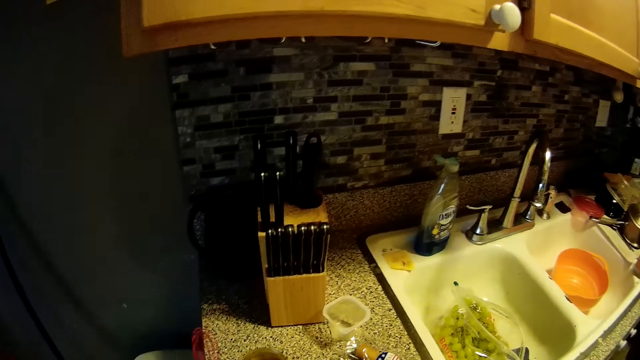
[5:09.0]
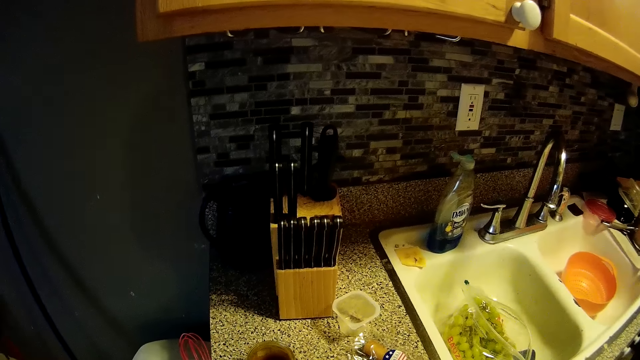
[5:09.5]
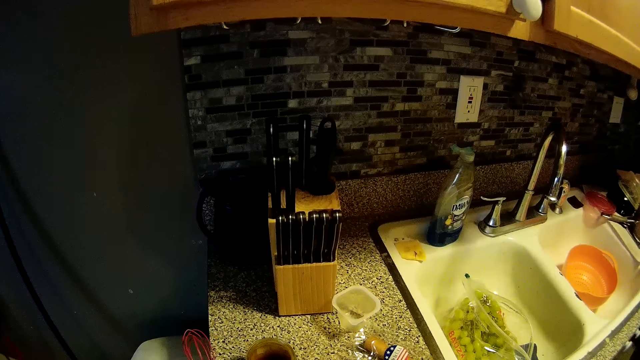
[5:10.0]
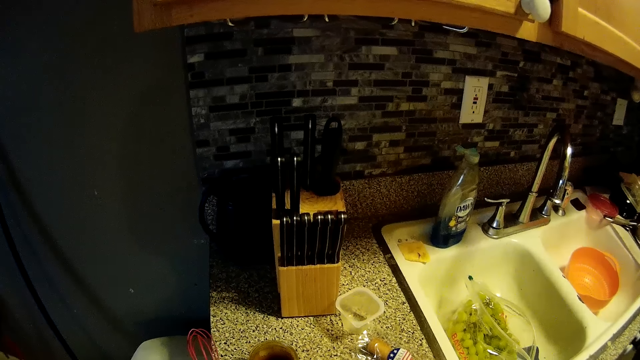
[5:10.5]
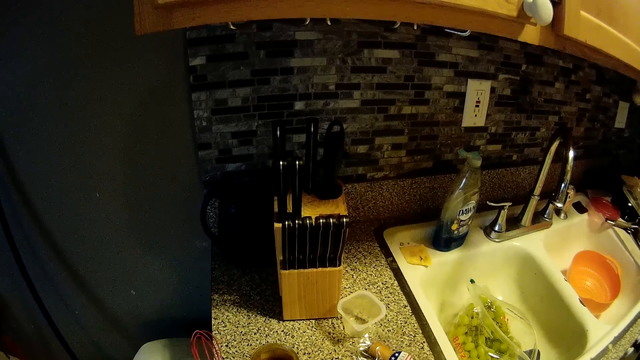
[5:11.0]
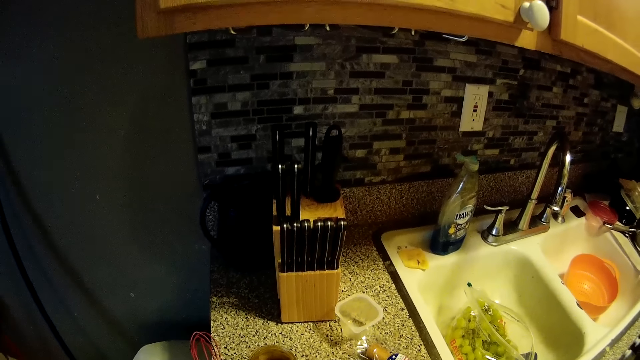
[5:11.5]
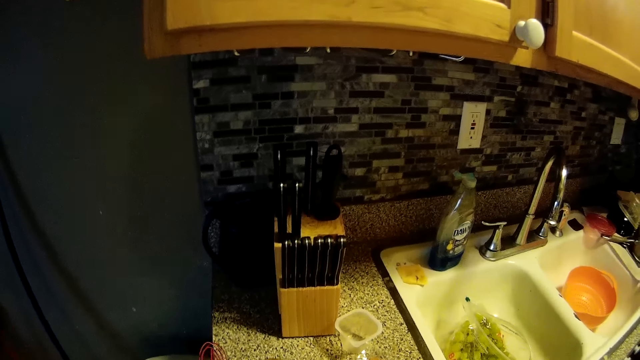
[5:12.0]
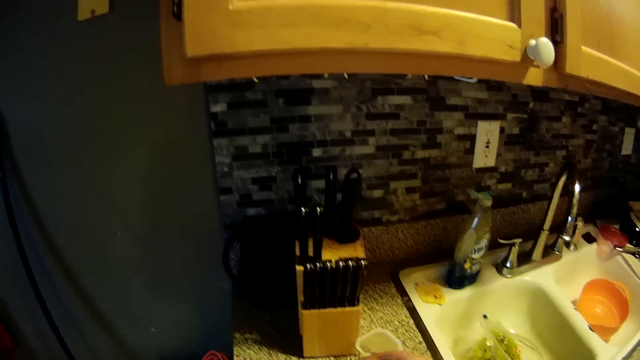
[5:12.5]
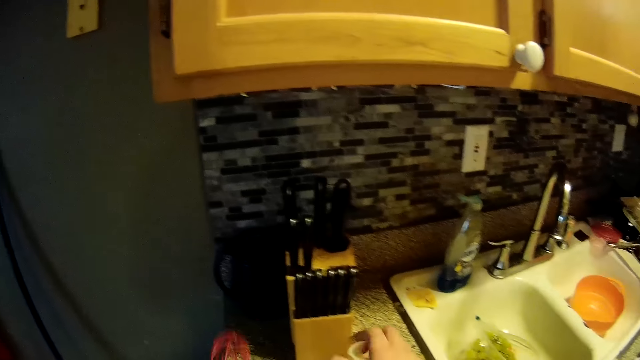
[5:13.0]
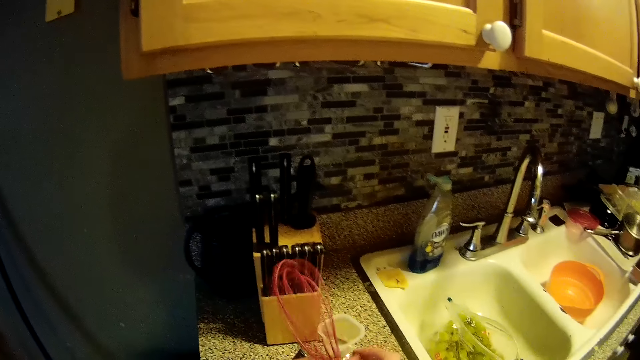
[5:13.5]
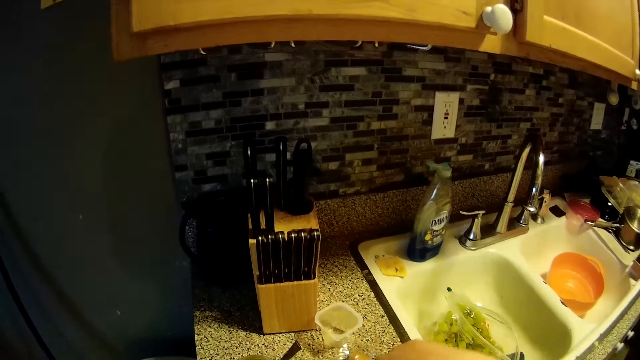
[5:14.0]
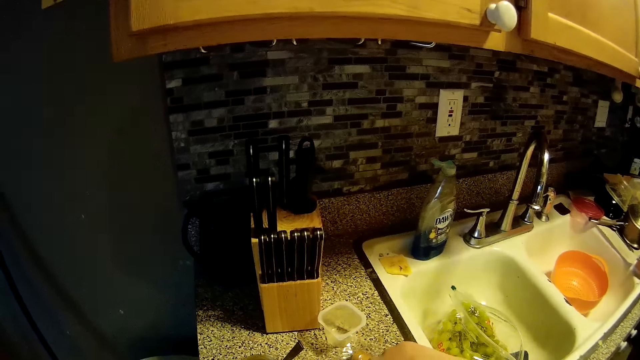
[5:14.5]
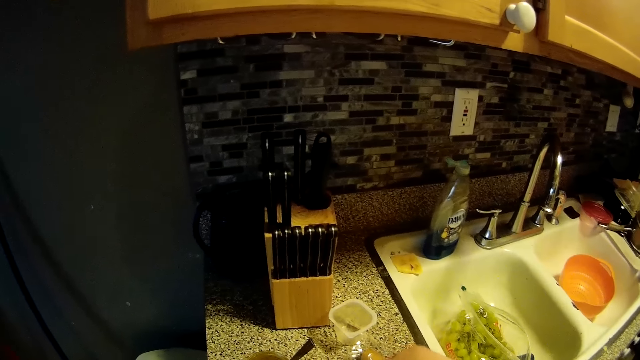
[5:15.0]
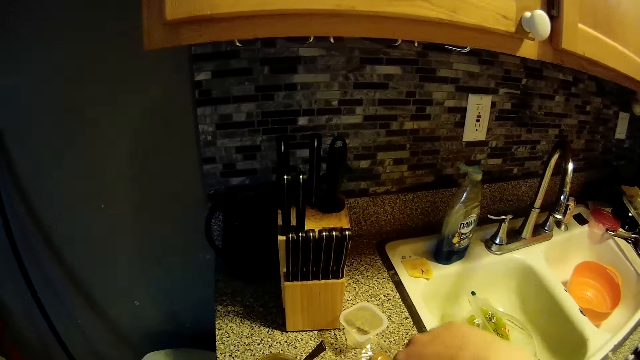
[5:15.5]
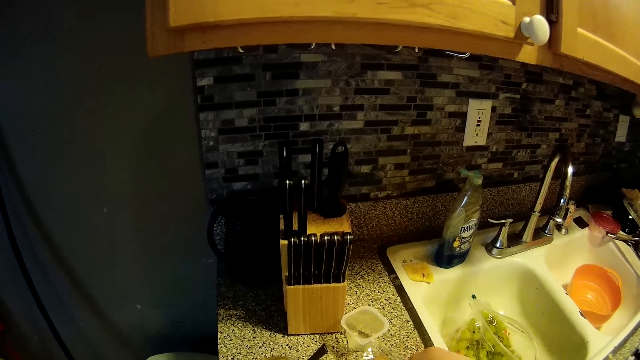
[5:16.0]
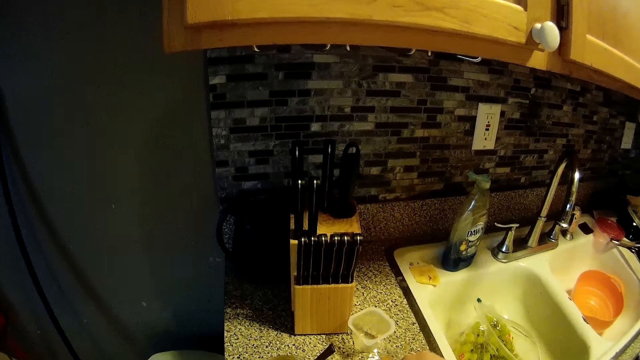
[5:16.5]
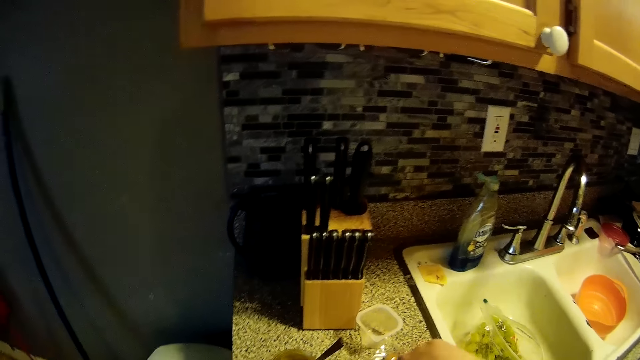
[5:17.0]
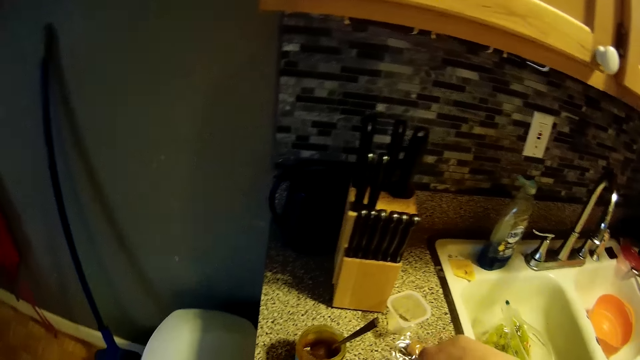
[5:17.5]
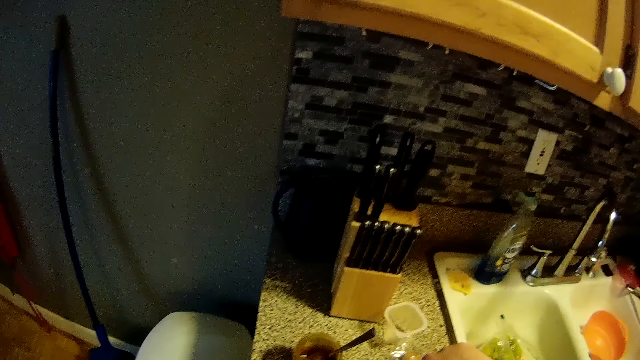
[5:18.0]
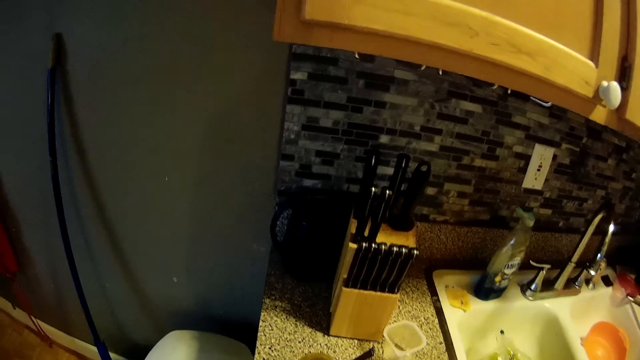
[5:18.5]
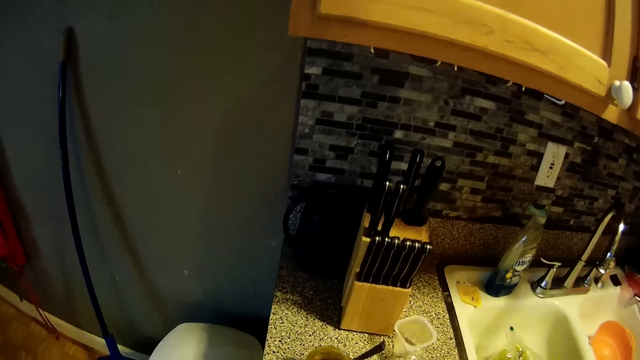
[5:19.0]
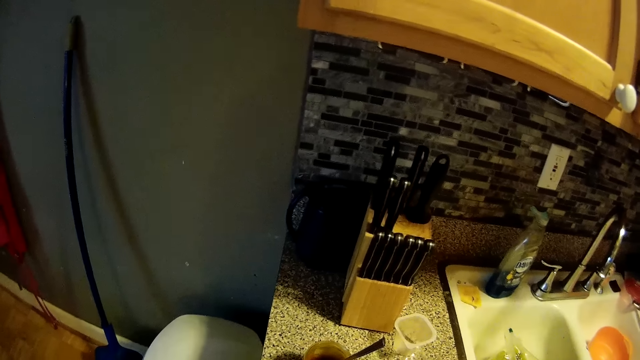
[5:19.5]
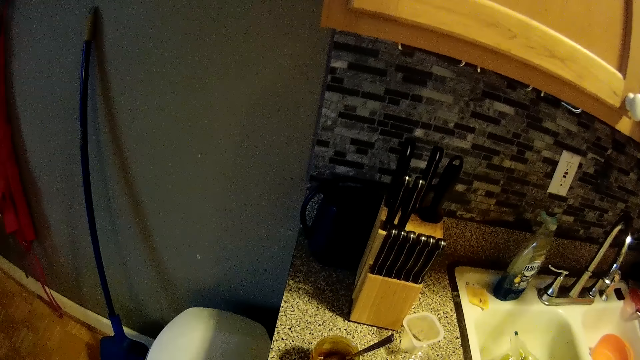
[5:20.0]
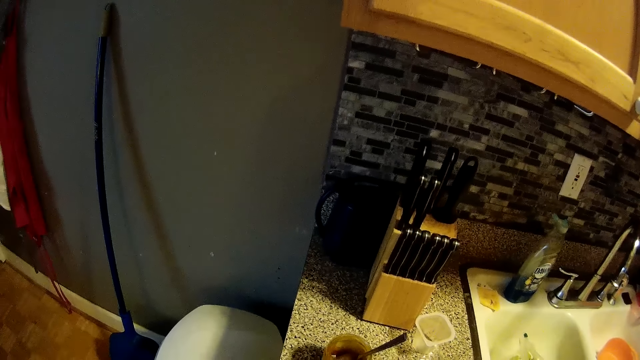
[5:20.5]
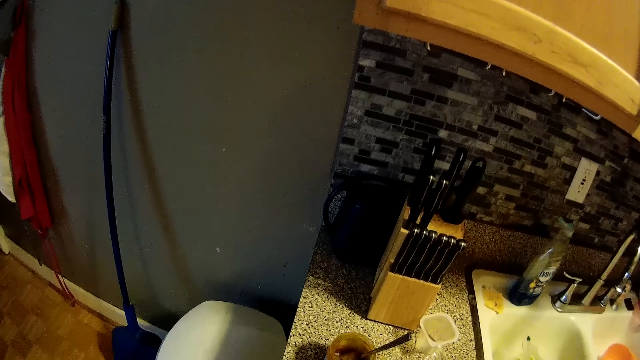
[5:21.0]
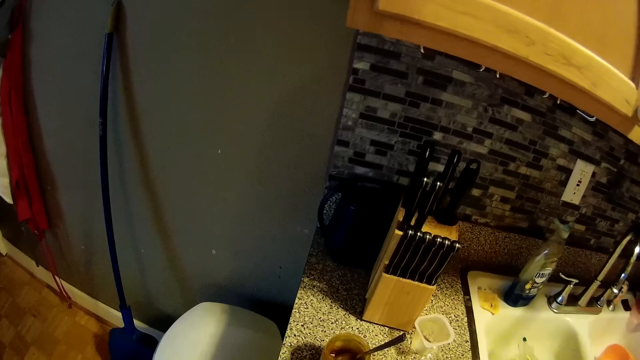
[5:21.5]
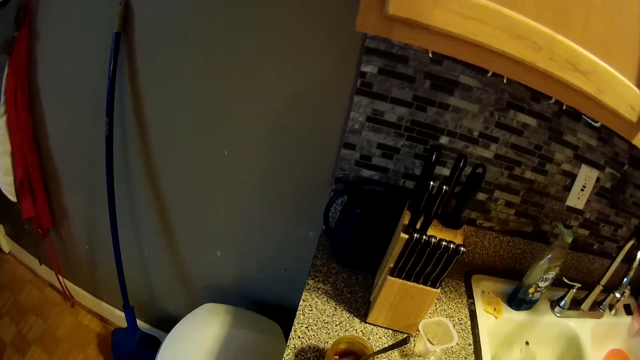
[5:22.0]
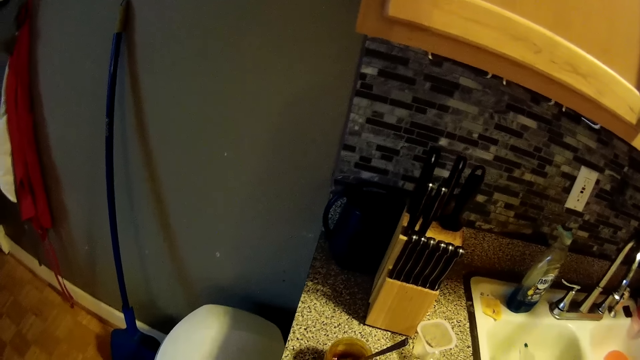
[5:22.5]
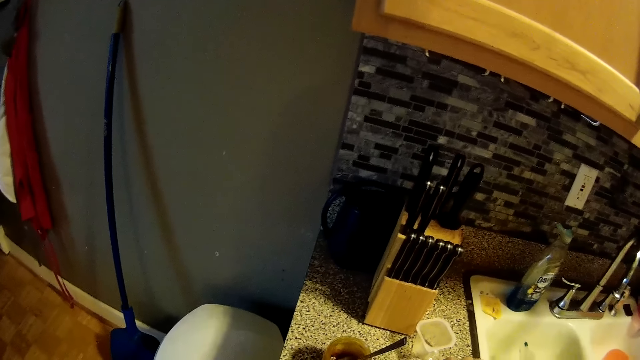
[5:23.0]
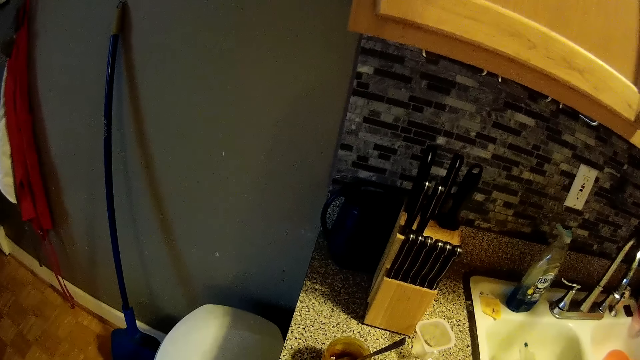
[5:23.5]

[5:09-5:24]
The camera wearer talks. She looks around. She passes the whisk from her left hand to the right hand. She looks around. She talks. She looks around.

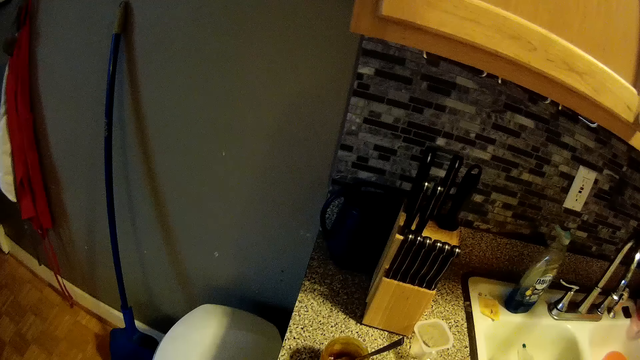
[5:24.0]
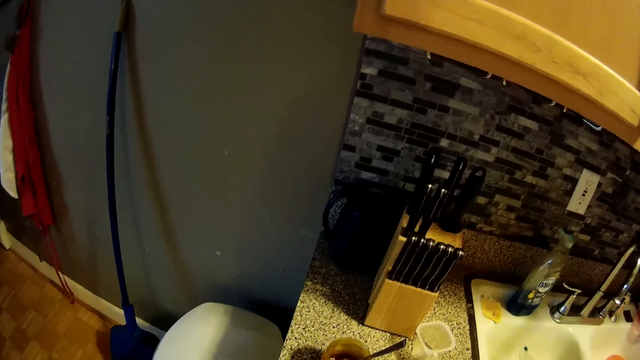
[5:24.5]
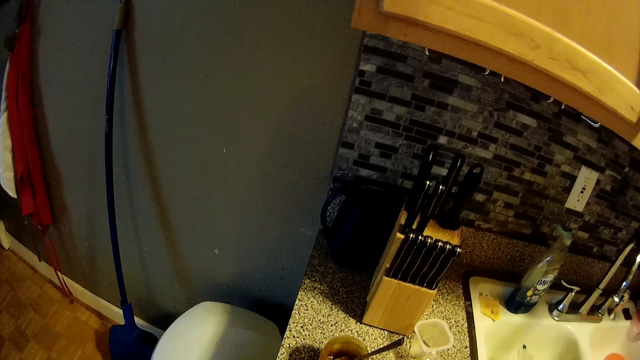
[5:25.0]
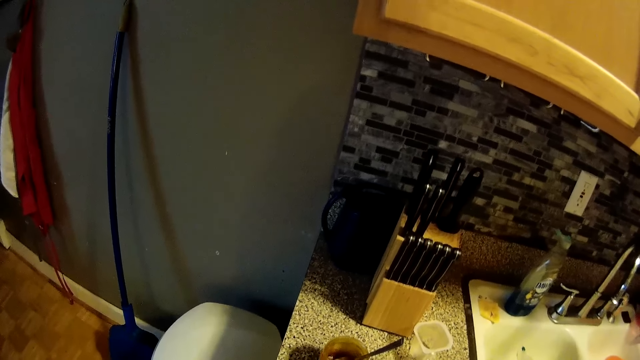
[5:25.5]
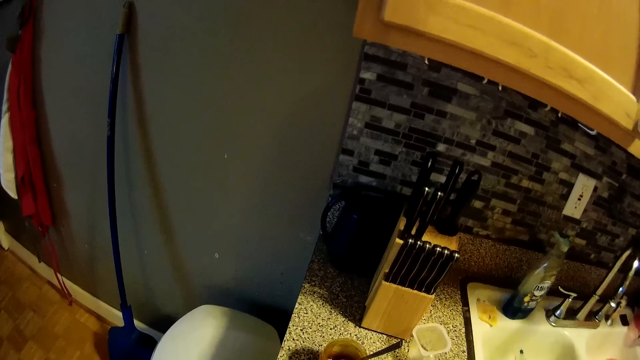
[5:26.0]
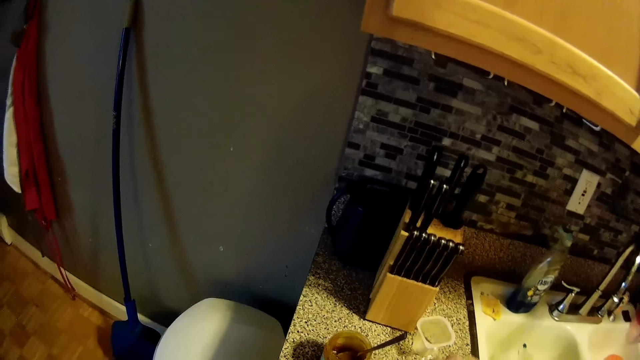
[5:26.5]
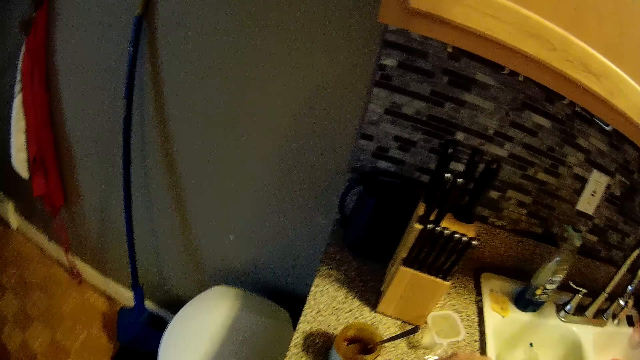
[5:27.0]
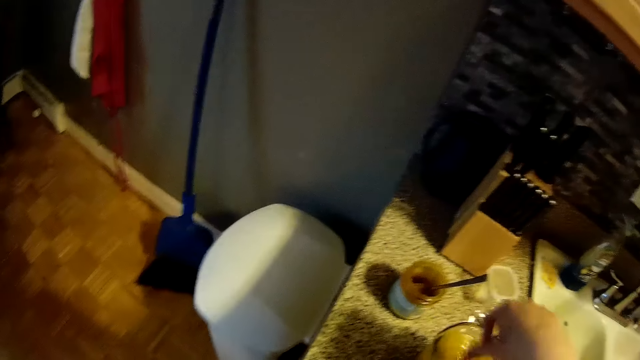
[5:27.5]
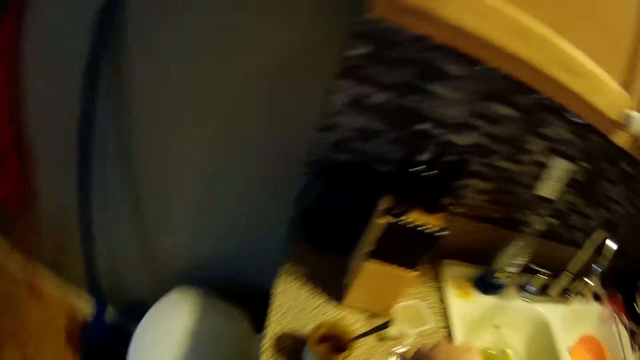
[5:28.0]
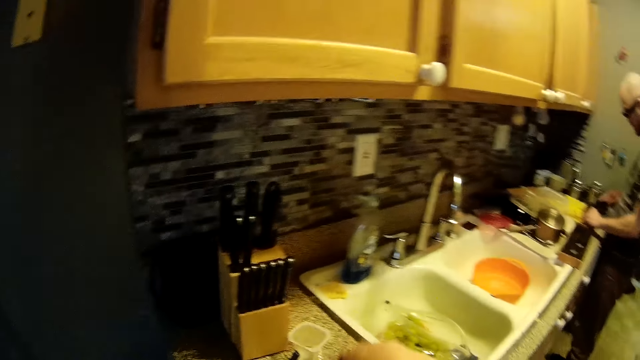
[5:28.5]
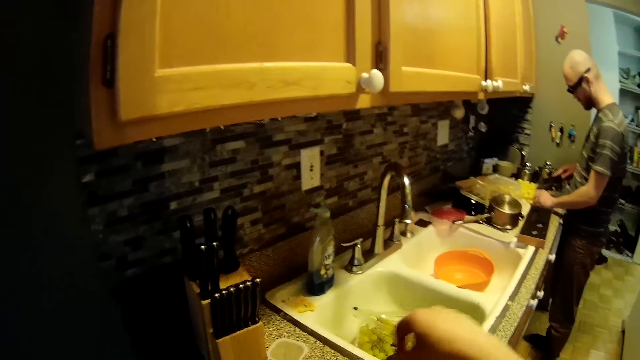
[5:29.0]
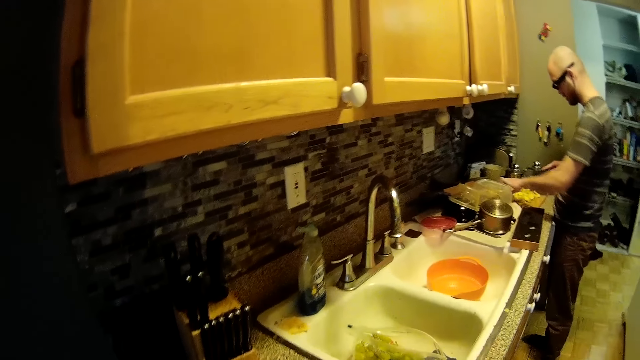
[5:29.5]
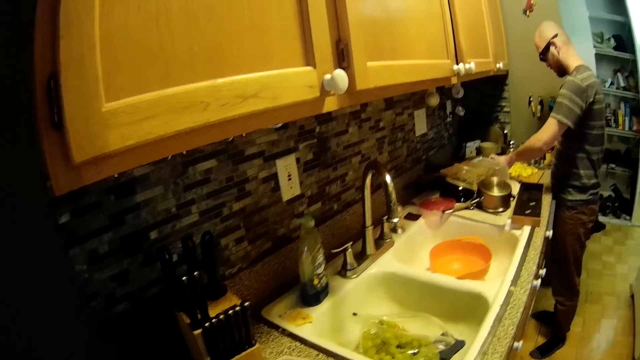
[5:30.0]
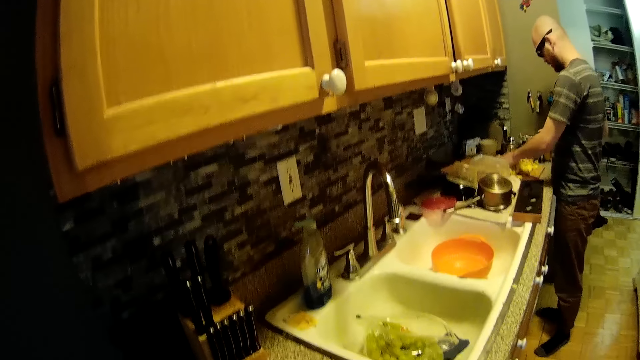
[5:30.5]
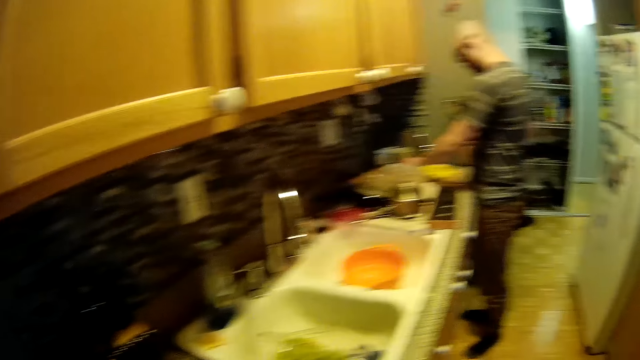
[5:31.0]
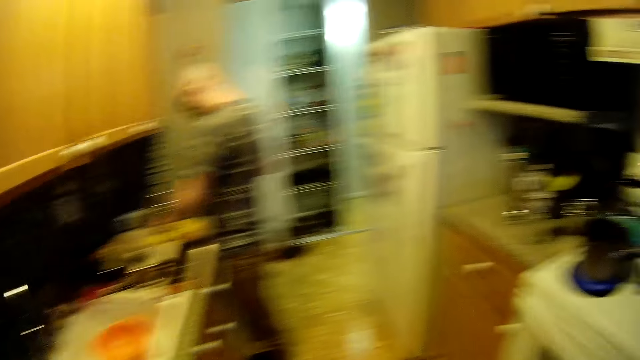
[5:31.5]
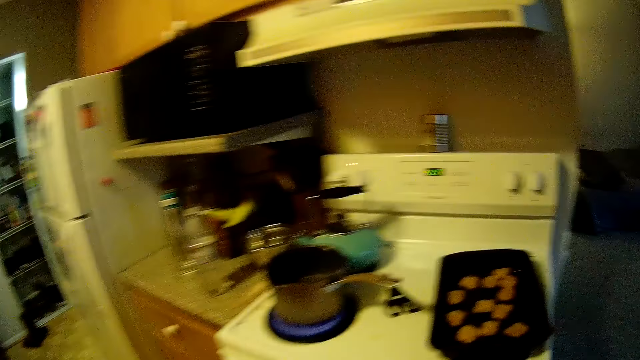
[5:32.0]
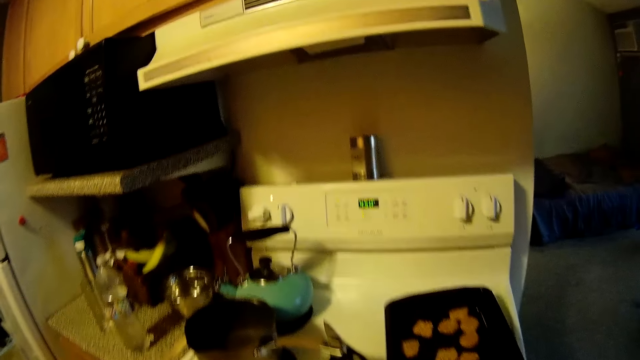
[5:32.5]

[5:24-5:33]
The camera wearer stirs the egg in a bowl with her right hand. She looks around. A man cuts dough with a knife. The camera wearer walks around.
